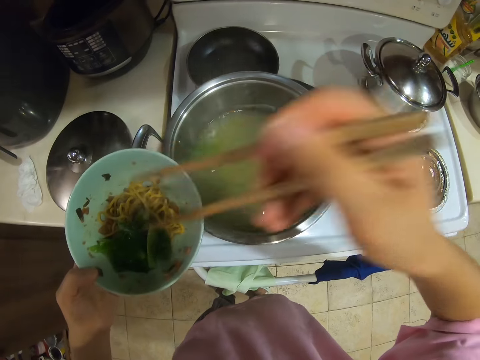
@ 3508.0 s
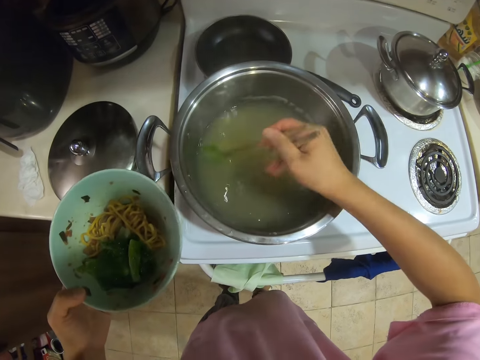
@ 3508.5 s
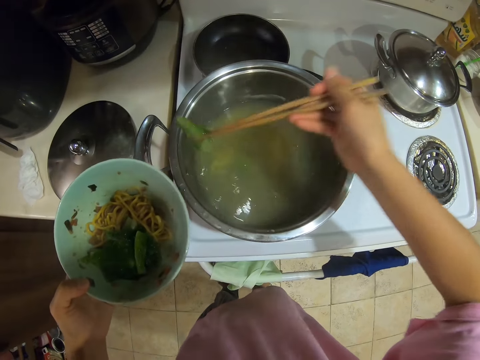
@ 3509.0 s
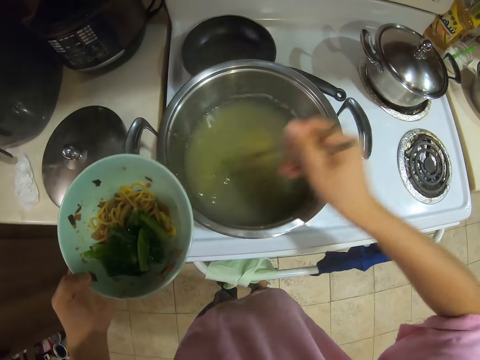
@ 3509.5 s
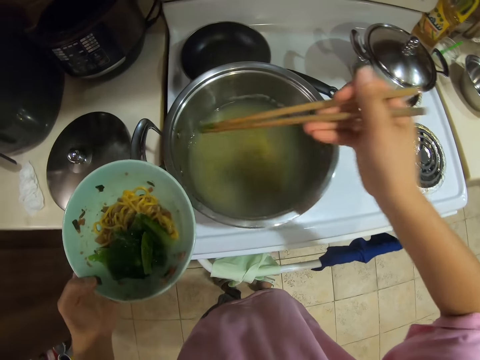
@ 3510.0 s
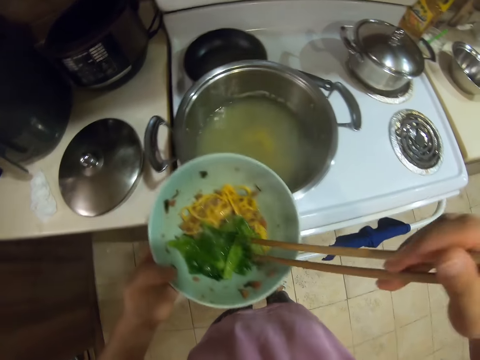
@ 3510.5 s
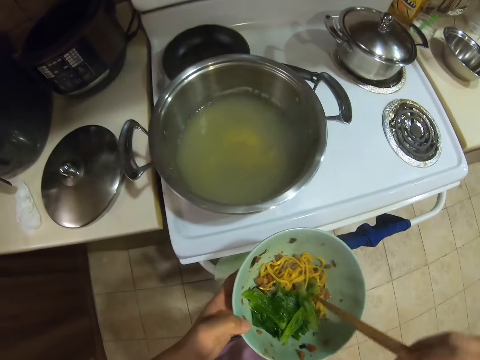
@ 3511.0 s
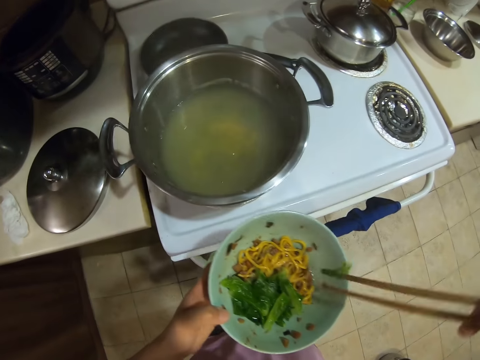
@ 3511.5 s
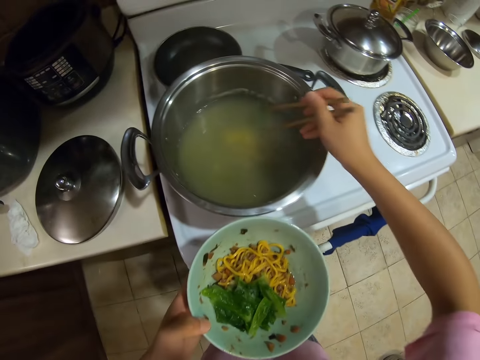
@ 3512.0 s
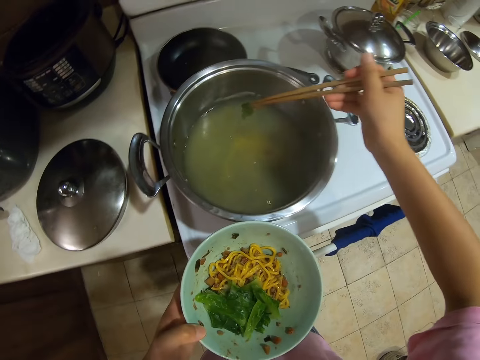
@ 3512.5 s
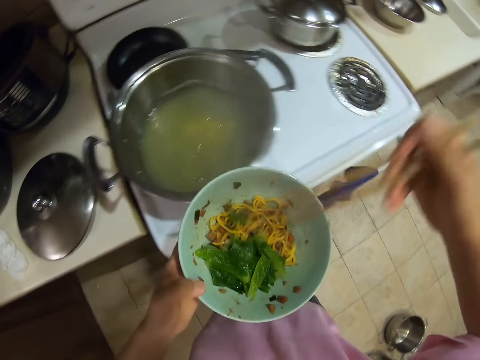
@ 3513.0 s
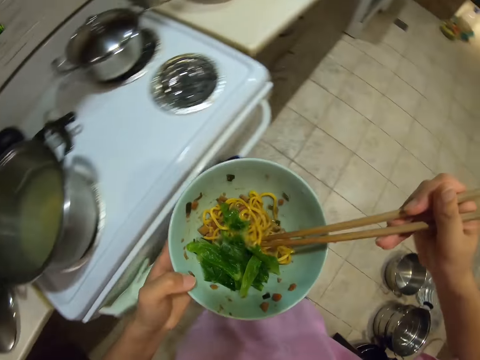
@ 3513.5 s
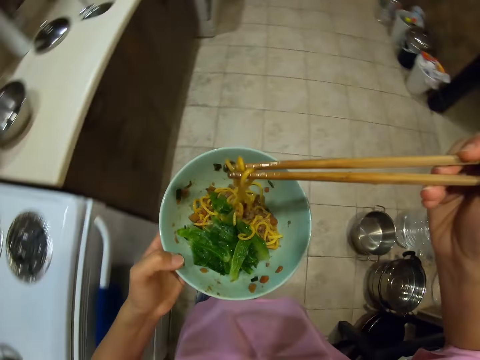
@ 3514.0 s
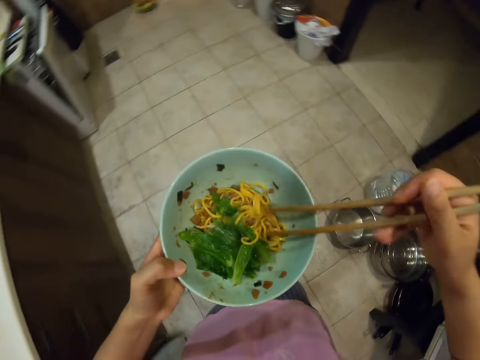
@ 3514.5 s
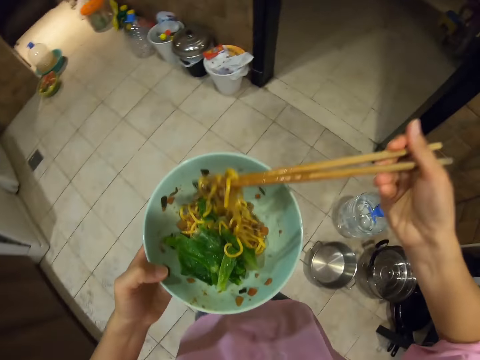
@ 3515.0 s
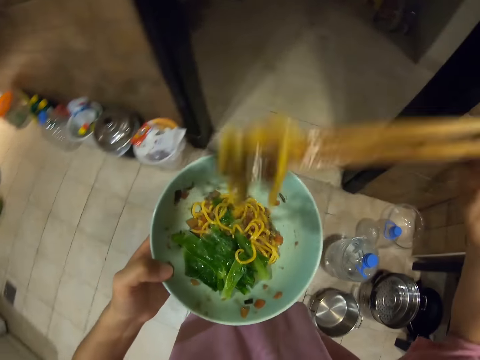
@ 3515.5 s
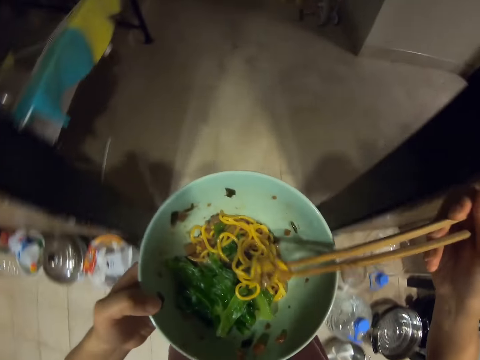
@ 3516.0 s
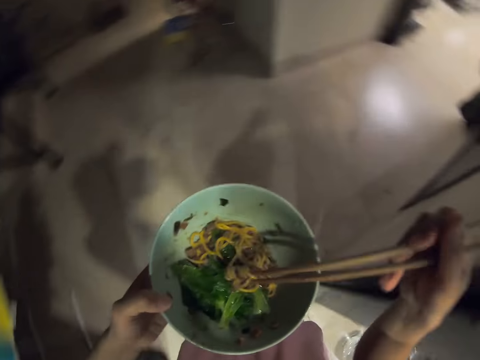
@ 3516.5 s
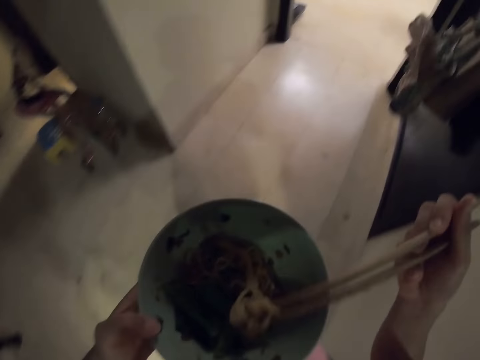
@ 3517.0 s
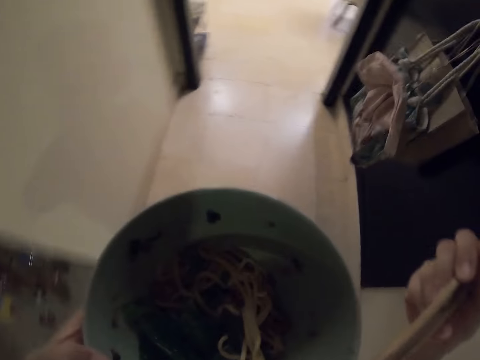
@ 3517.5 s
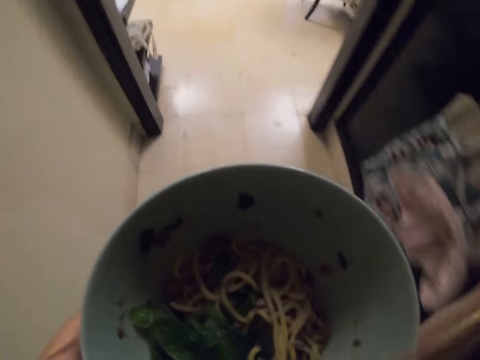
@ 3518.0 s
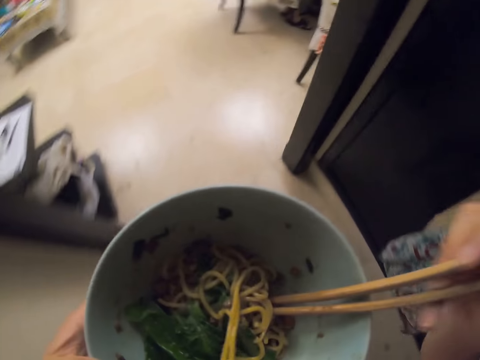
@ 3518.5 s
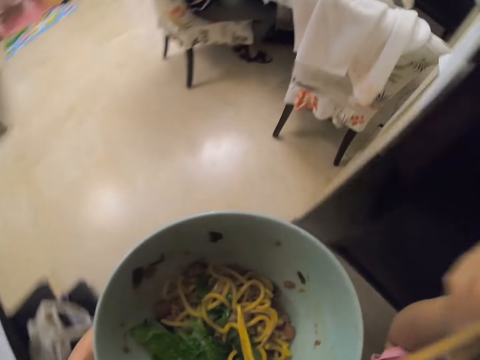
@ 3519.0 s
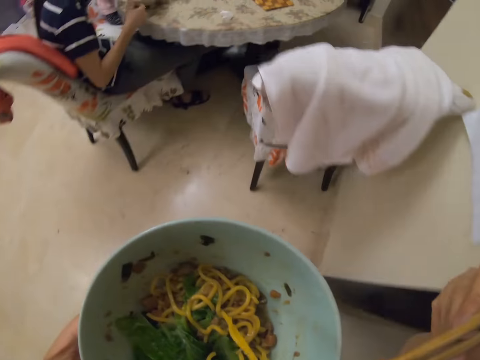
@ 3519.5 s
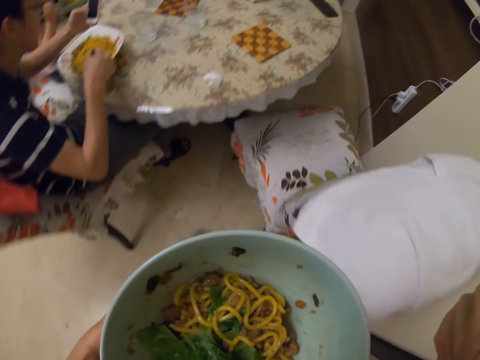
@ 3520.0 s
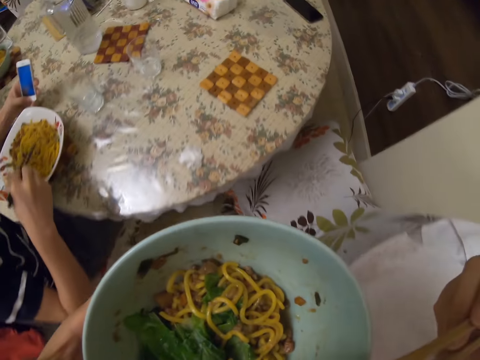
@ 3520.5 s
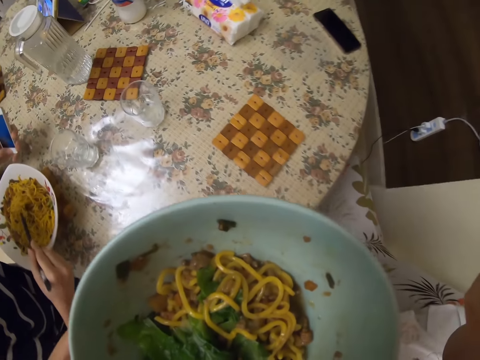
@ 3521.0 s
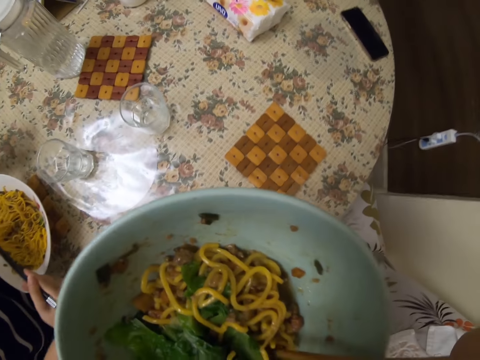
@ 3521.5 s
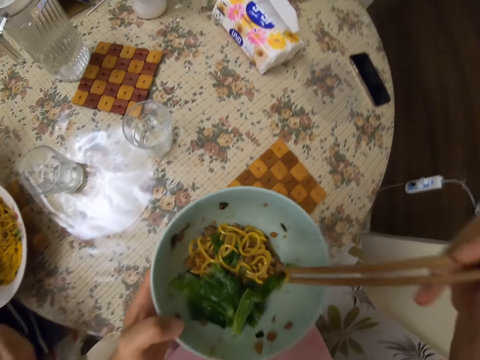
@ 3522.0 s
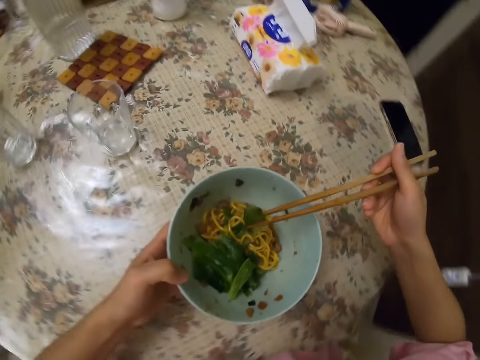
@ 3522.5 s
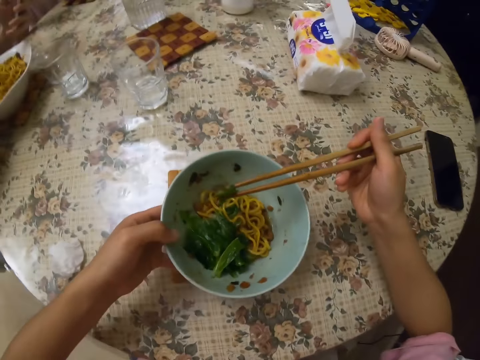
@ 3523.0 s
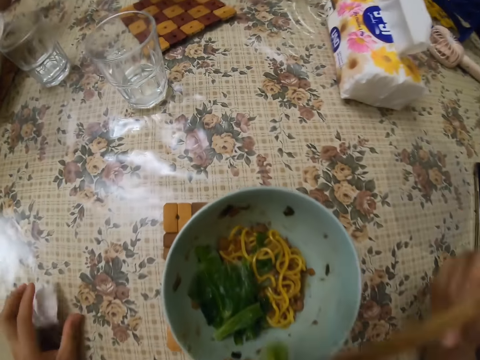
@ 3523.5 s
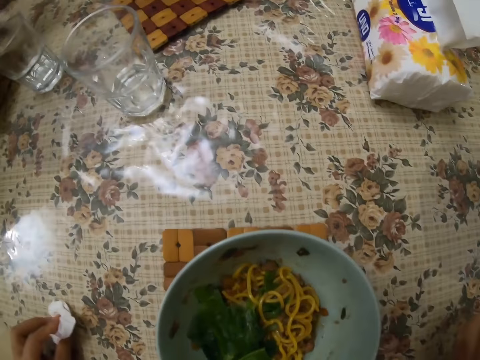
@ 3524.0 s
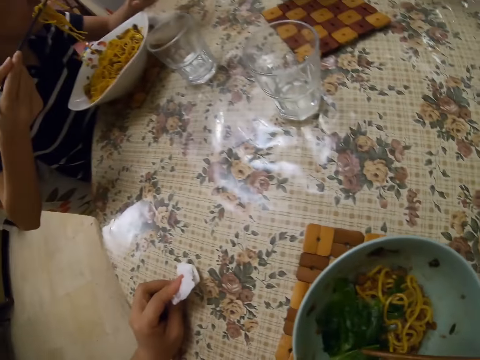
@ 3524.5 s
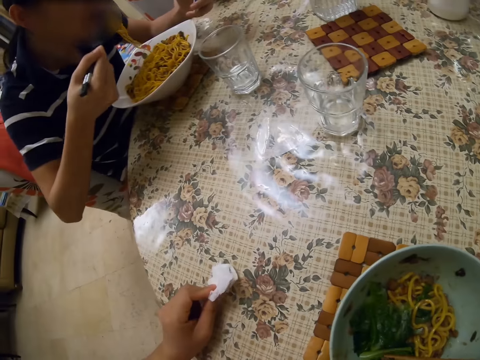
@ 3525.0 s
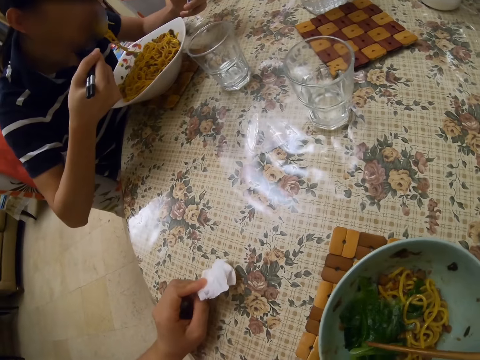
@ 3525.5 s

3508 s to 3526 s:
The camera wearer stirs the meal. They serve the veggie. They eat with a chopping stick. They walk in the house. They eat the noodles. They walk around. A man uses the phone. The camera wearer puts the plate on the table. They sit on the chair. They eat with the chopping stick.

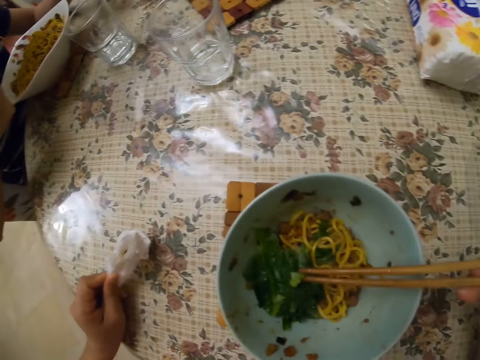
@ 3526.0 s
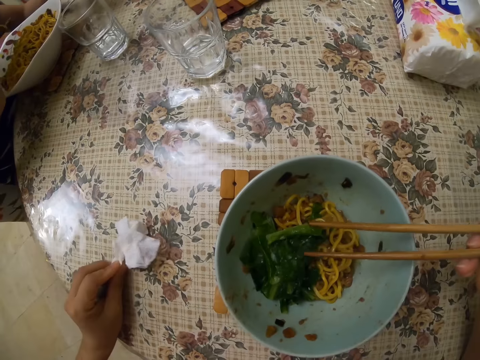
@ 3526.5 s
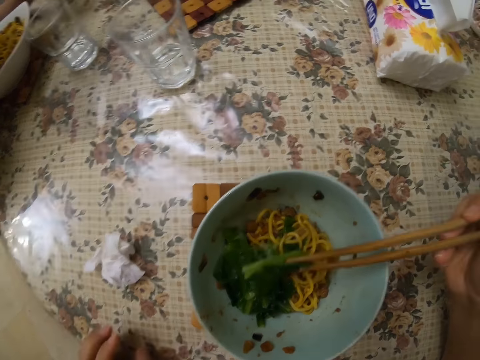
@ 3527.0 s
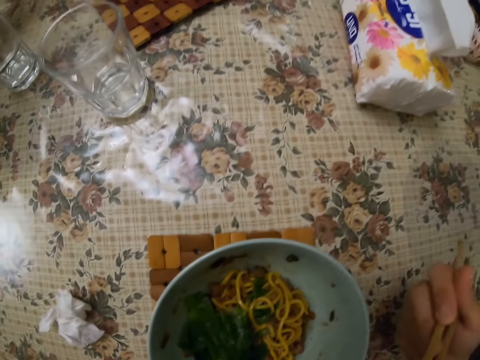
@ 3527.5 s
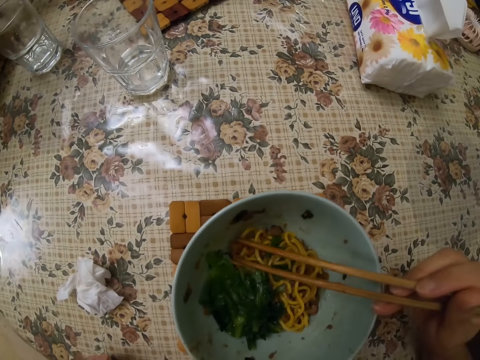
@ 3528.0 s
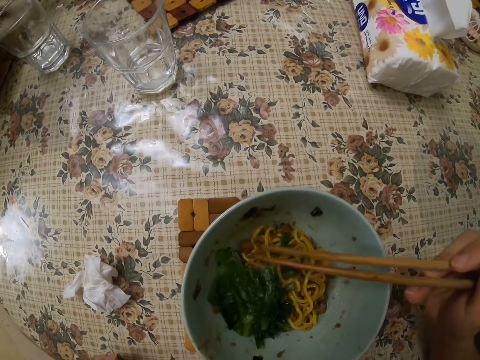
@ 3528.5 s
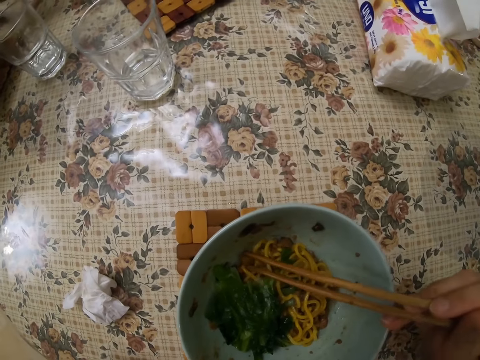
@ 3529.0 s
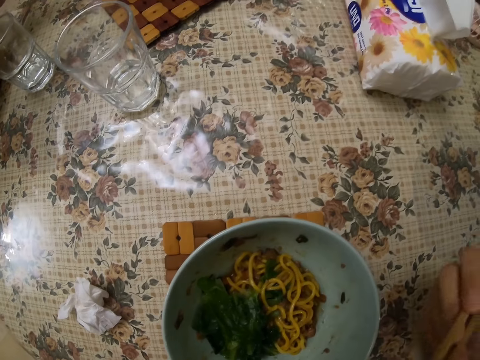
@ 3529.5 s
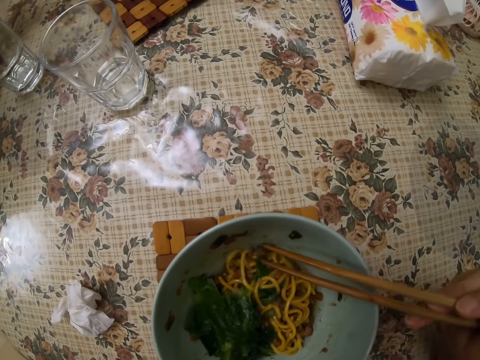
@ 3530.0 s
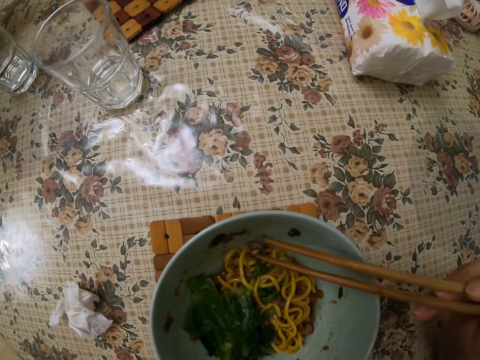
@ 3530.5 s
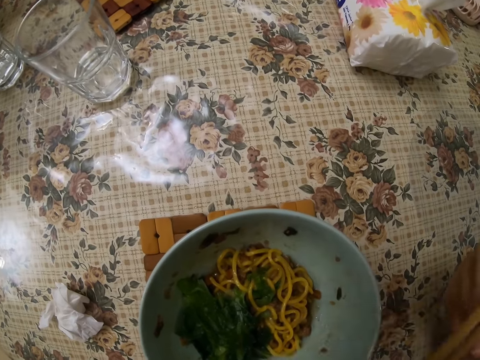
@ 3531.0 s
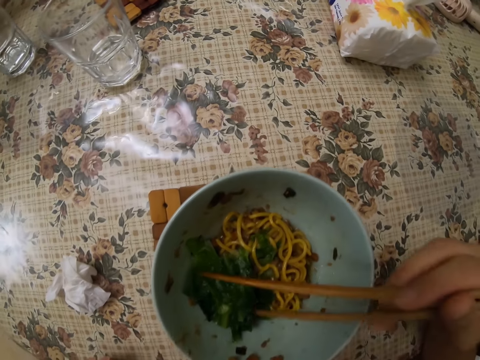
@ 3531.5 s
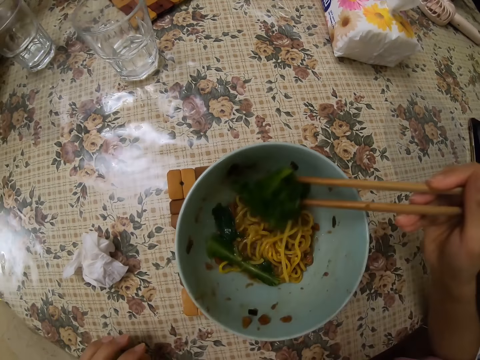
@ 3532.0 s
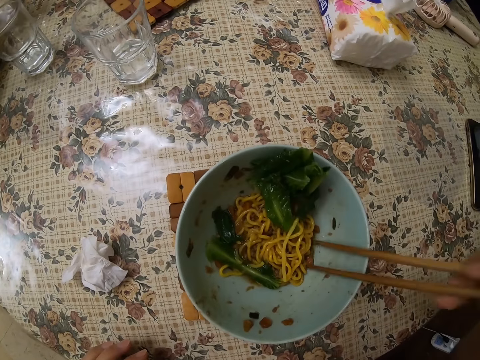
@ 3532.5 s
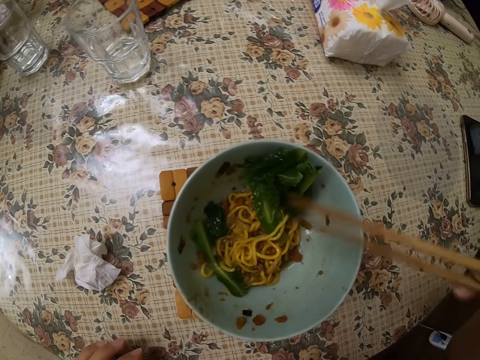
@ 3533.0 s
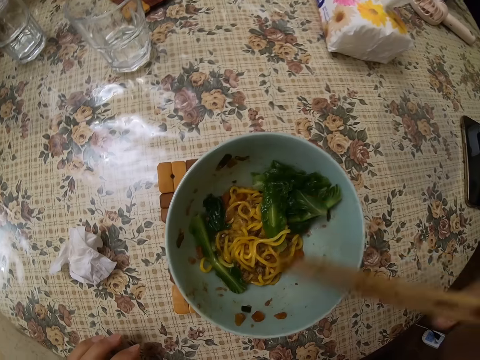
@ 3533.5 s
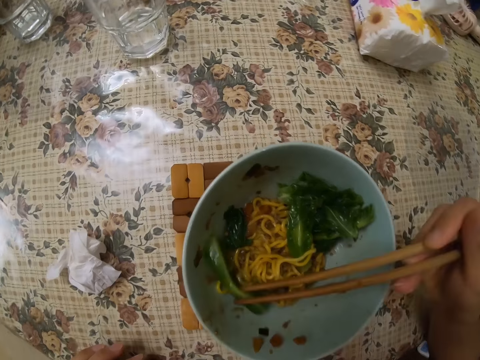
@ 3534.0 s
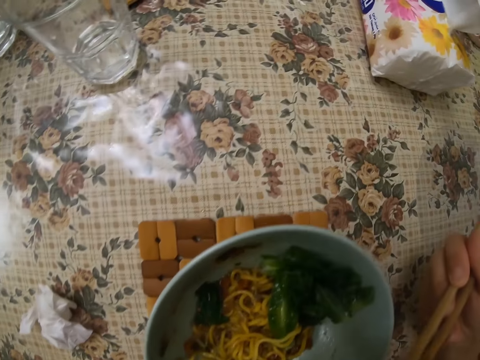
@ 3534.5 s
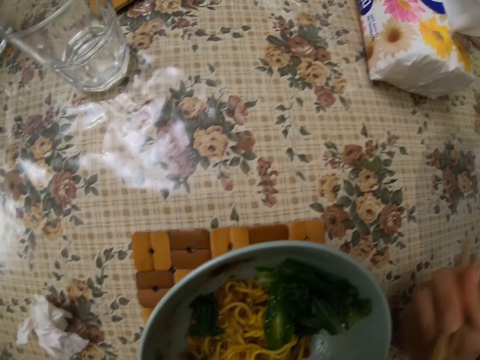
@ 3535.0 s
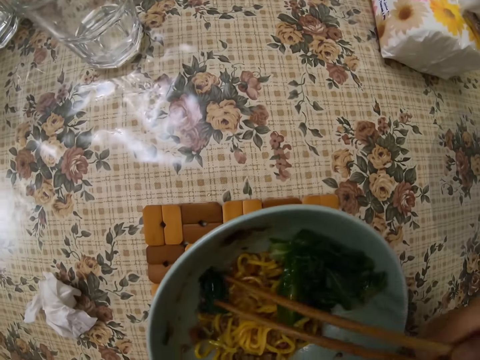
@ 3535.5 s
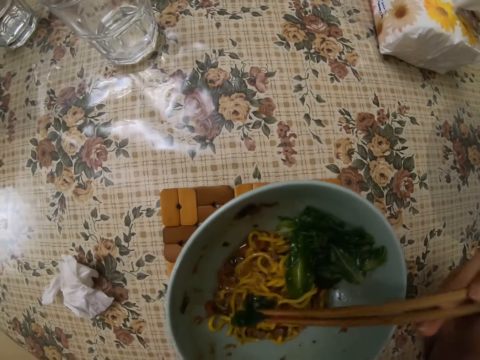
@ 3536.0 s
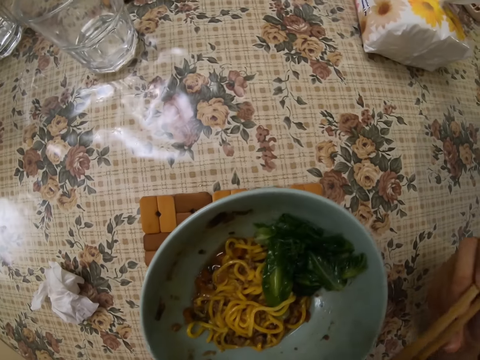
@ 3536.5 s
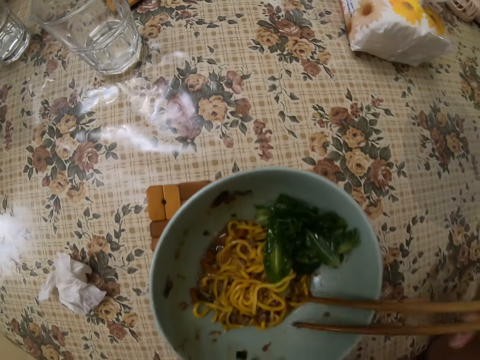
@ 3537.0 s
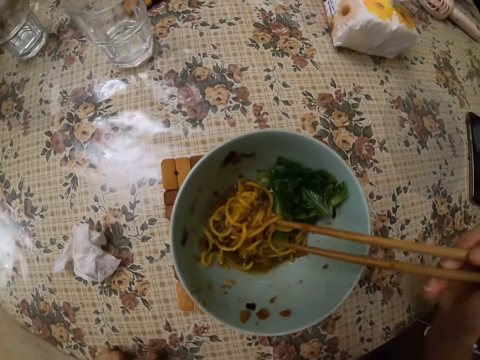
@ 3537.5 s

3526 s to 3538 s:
The camera wearer talks to a man. They eat the meat. They eat the vegetables.
